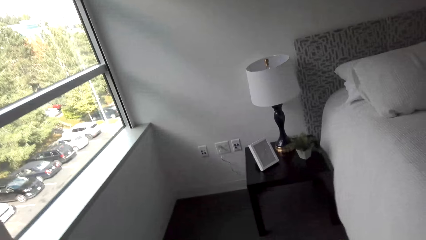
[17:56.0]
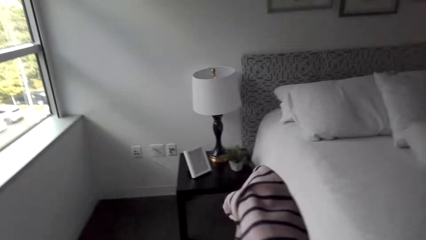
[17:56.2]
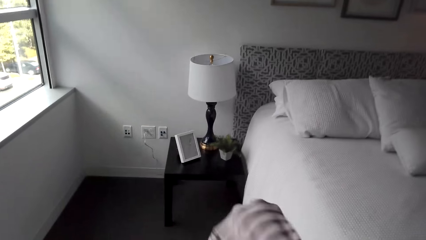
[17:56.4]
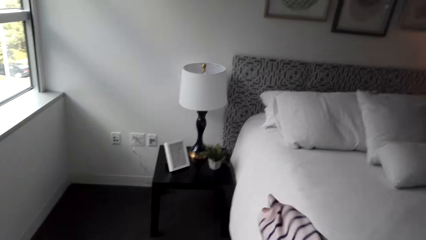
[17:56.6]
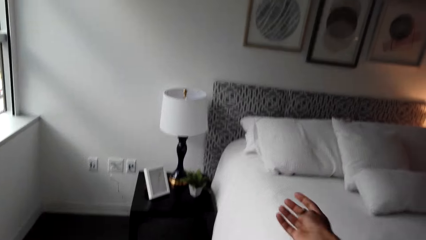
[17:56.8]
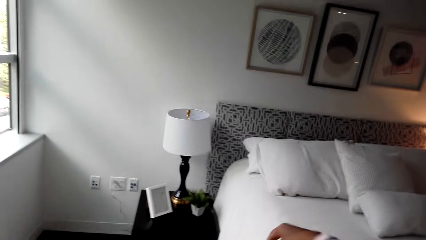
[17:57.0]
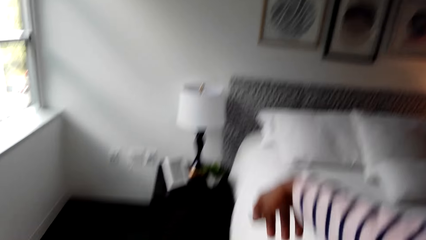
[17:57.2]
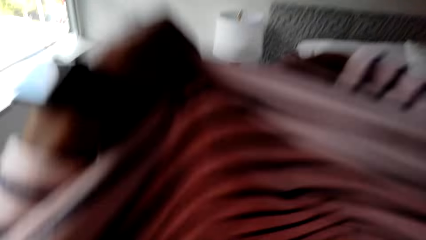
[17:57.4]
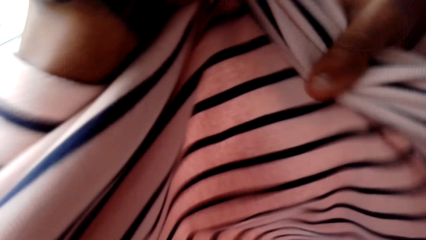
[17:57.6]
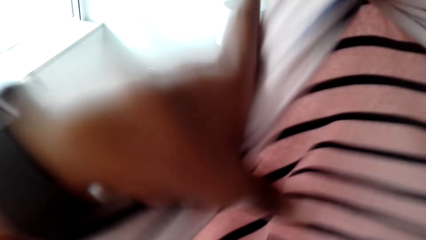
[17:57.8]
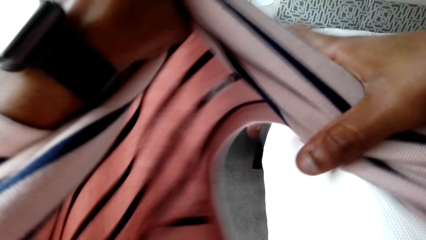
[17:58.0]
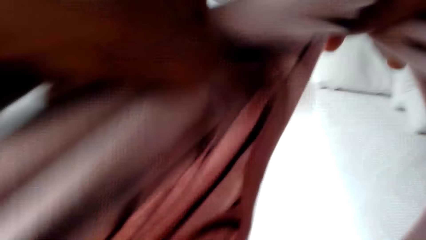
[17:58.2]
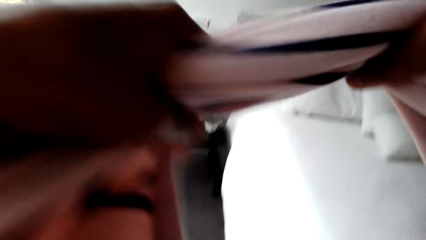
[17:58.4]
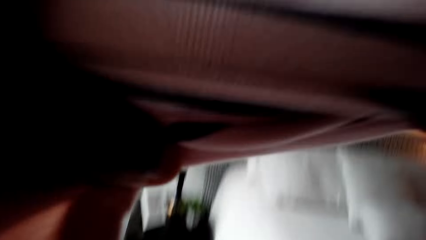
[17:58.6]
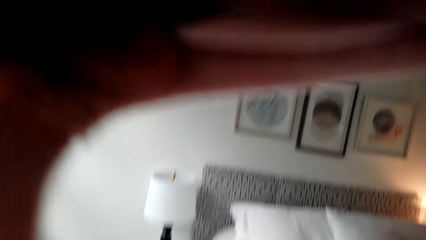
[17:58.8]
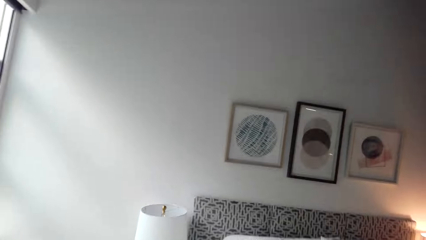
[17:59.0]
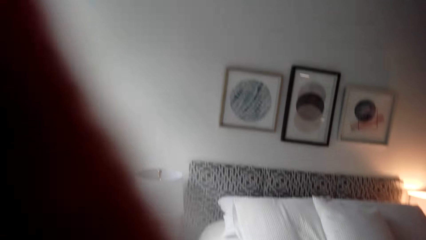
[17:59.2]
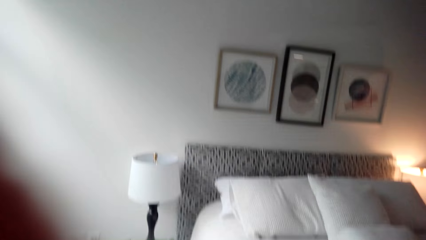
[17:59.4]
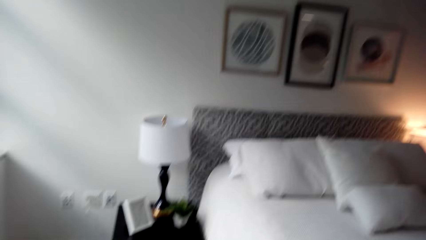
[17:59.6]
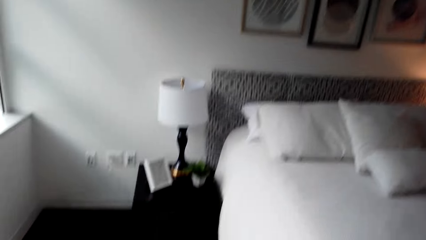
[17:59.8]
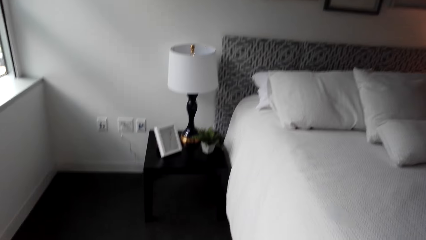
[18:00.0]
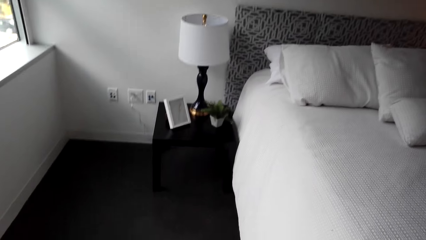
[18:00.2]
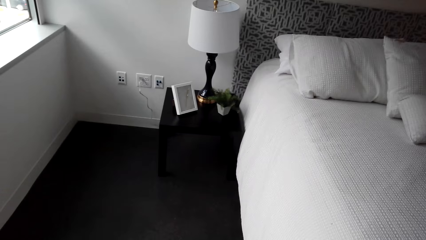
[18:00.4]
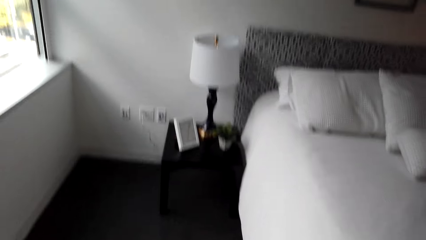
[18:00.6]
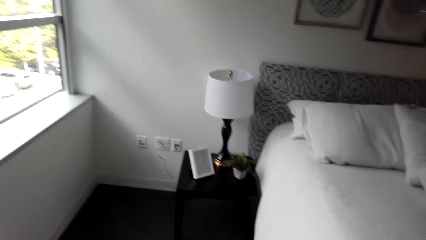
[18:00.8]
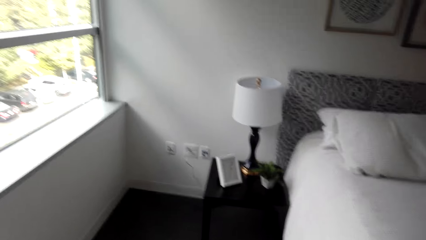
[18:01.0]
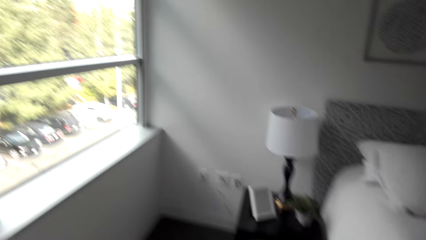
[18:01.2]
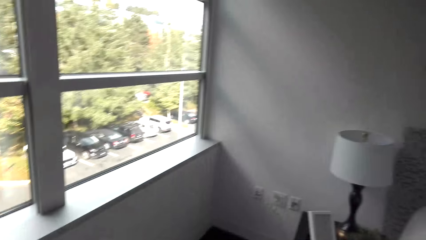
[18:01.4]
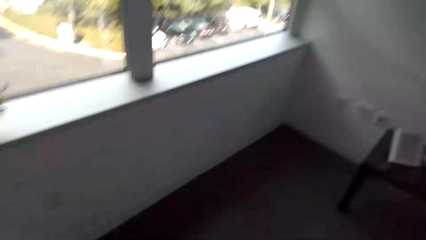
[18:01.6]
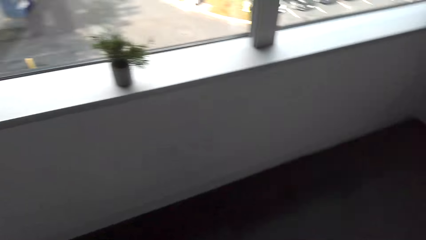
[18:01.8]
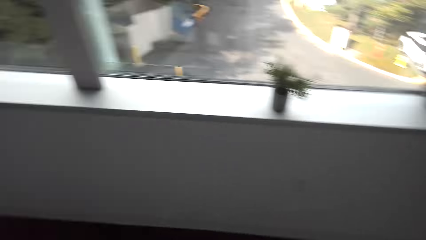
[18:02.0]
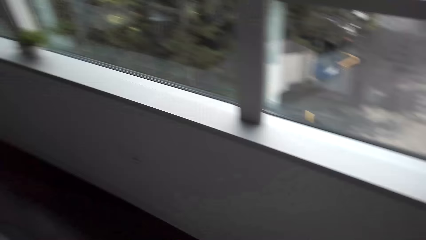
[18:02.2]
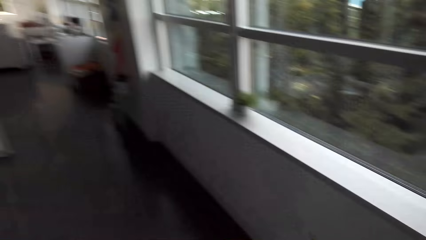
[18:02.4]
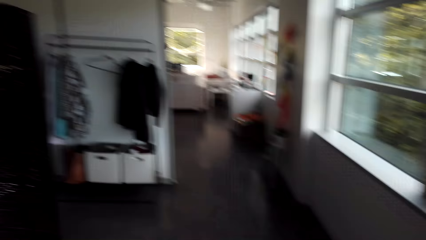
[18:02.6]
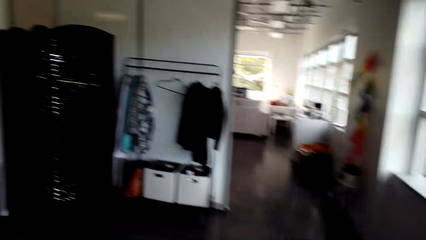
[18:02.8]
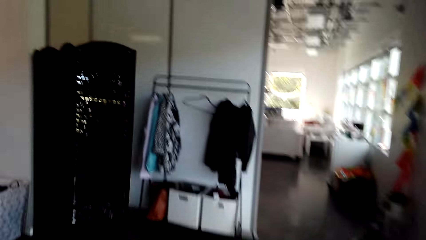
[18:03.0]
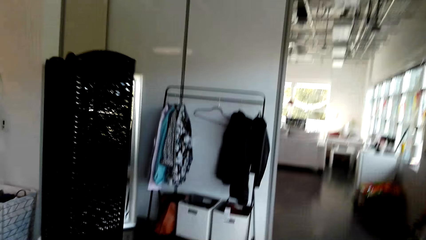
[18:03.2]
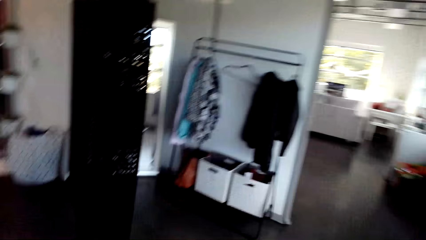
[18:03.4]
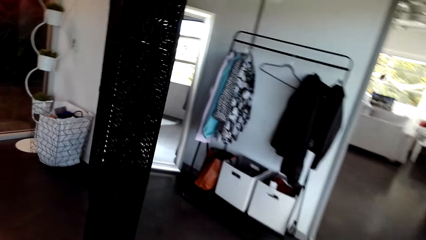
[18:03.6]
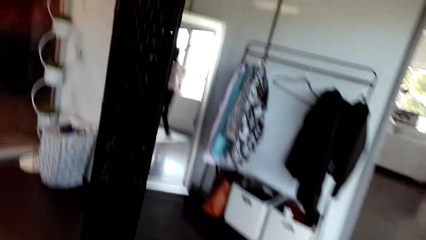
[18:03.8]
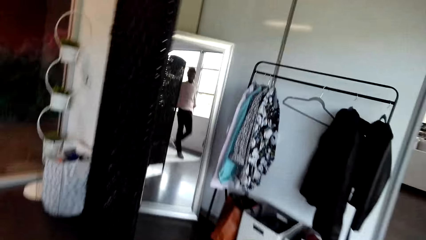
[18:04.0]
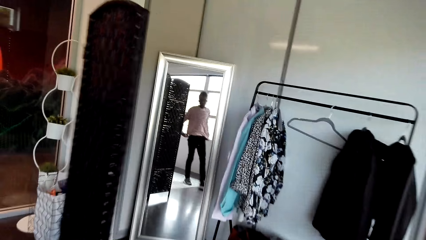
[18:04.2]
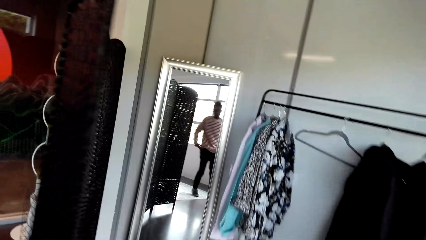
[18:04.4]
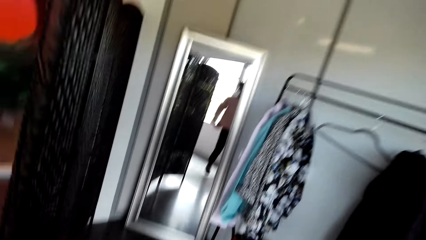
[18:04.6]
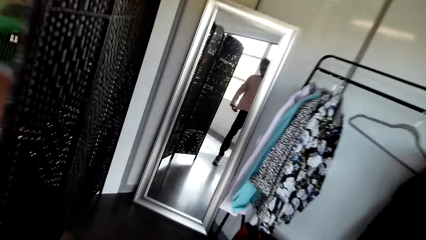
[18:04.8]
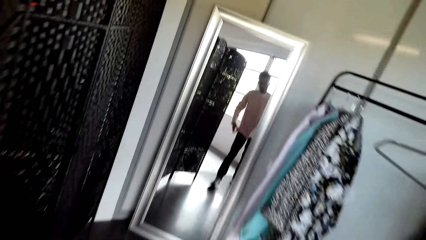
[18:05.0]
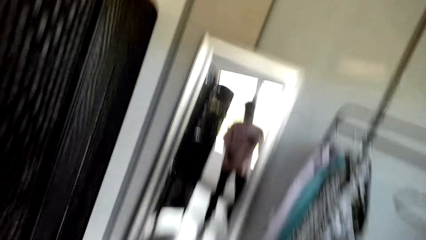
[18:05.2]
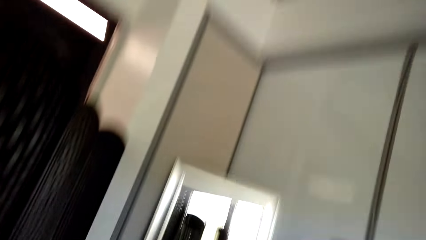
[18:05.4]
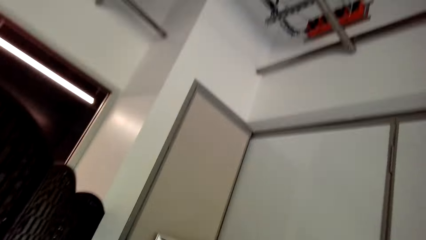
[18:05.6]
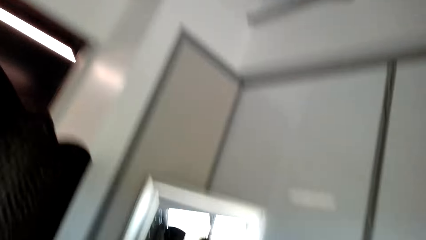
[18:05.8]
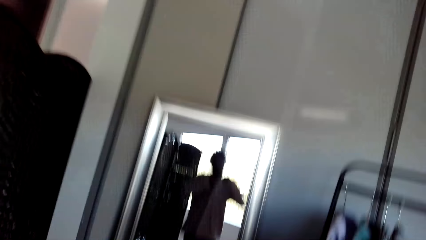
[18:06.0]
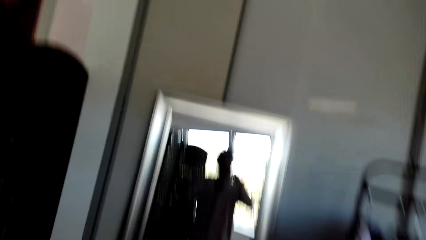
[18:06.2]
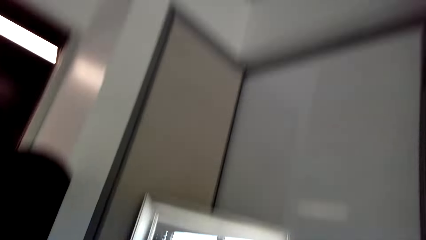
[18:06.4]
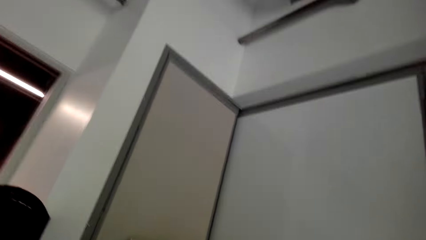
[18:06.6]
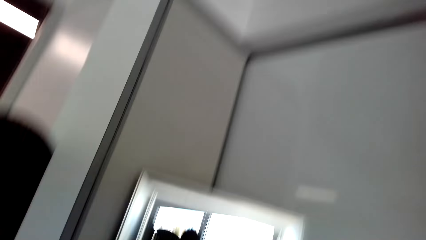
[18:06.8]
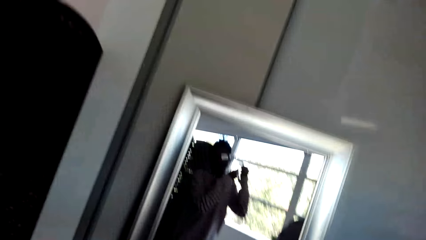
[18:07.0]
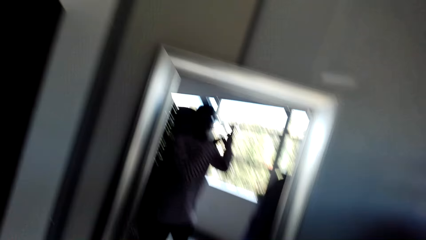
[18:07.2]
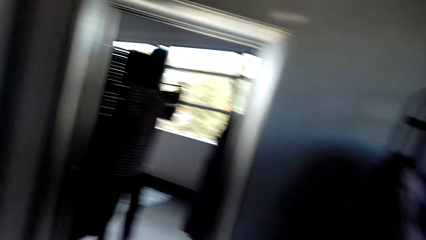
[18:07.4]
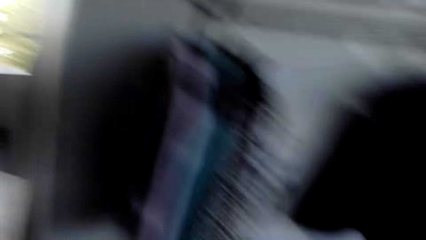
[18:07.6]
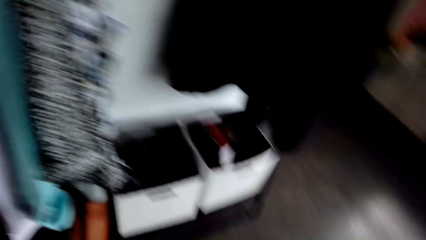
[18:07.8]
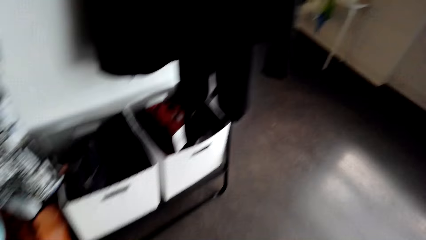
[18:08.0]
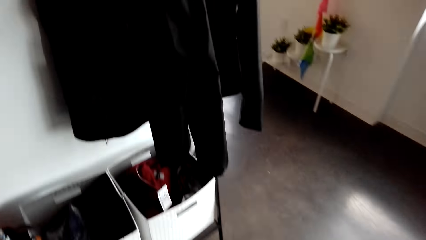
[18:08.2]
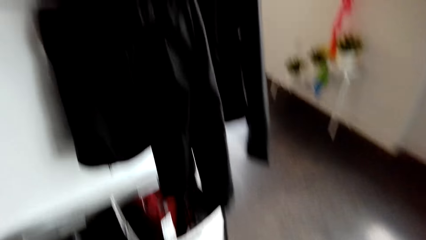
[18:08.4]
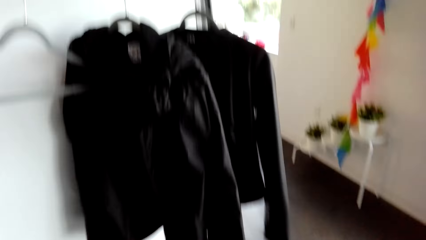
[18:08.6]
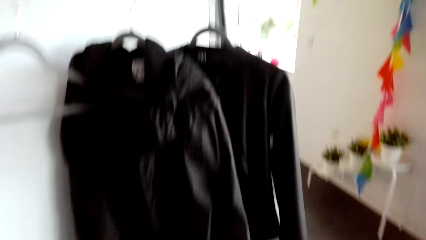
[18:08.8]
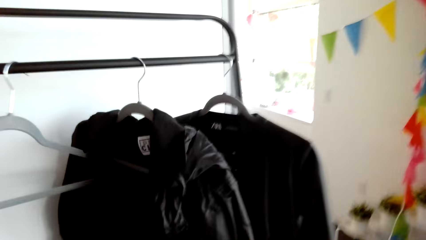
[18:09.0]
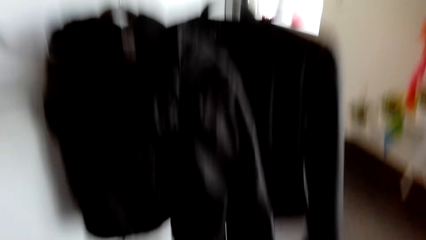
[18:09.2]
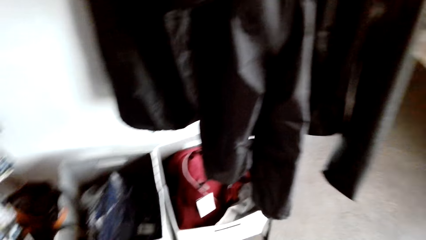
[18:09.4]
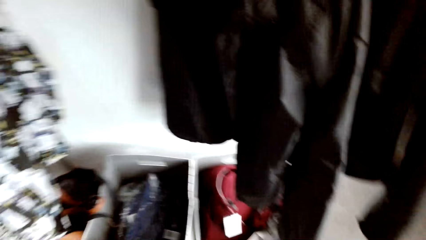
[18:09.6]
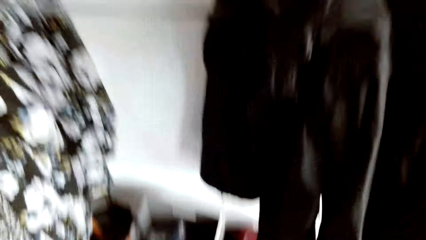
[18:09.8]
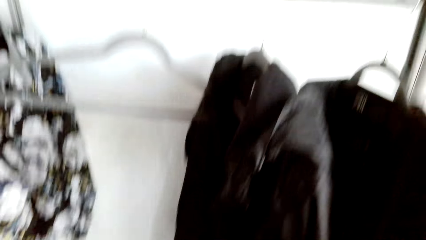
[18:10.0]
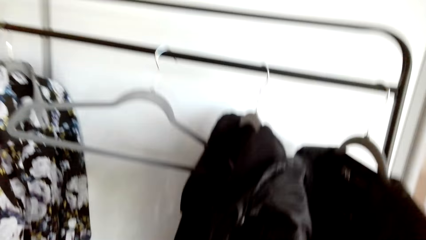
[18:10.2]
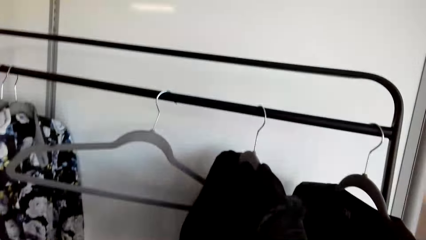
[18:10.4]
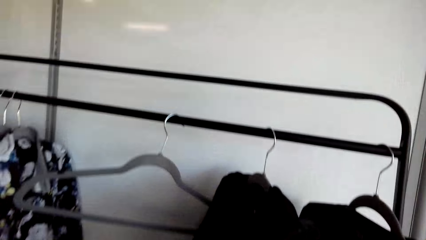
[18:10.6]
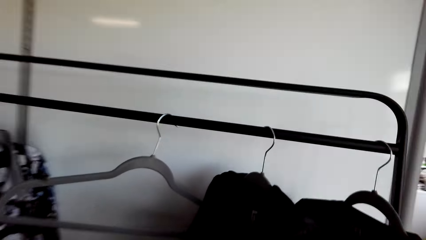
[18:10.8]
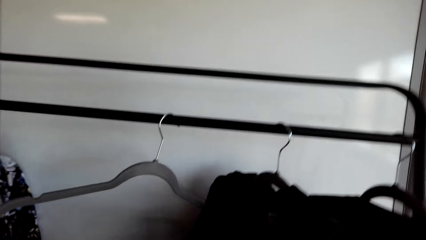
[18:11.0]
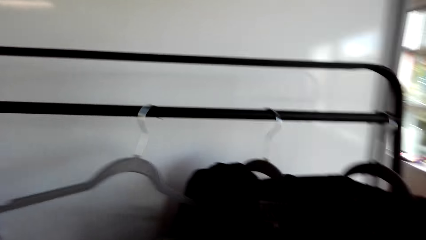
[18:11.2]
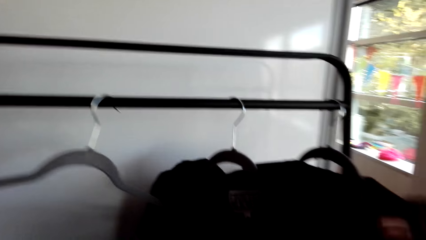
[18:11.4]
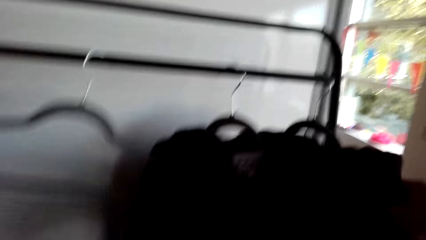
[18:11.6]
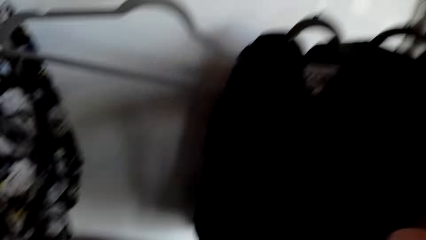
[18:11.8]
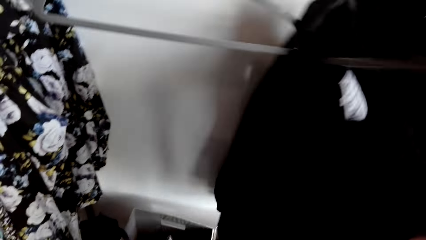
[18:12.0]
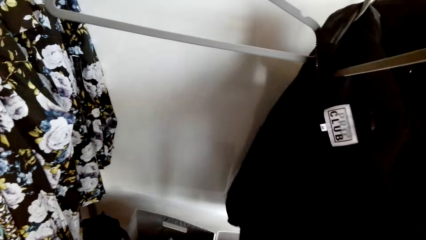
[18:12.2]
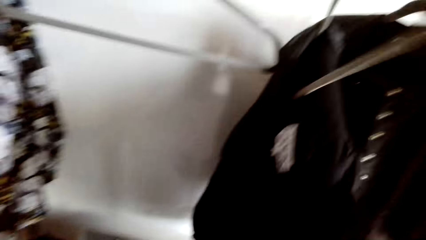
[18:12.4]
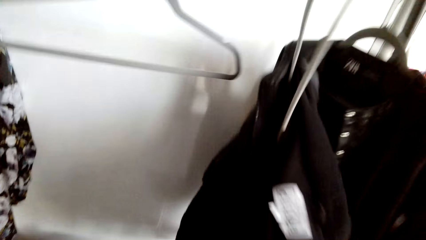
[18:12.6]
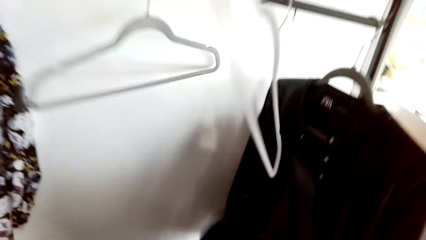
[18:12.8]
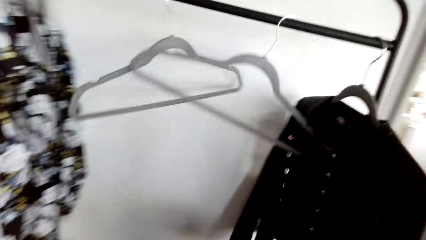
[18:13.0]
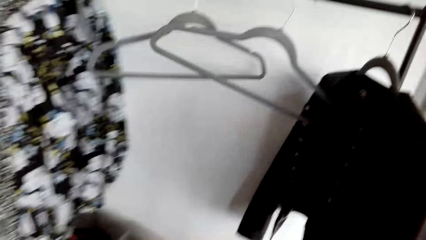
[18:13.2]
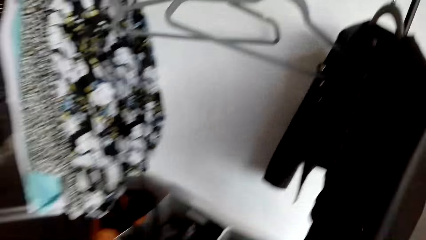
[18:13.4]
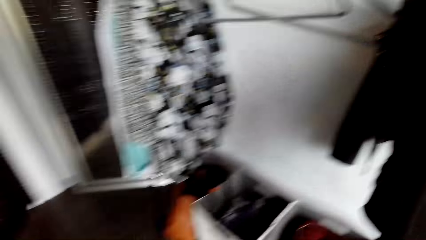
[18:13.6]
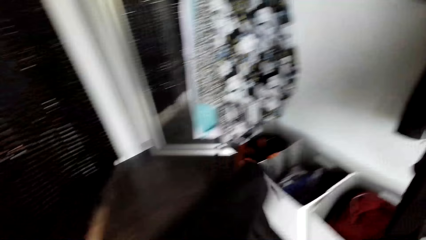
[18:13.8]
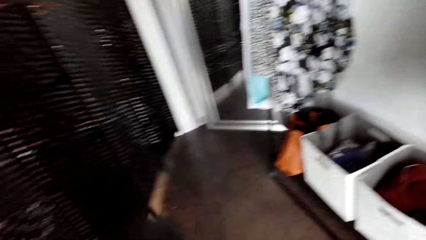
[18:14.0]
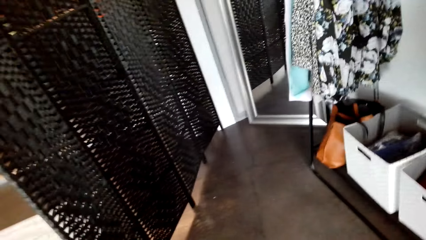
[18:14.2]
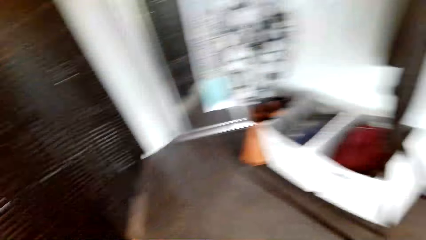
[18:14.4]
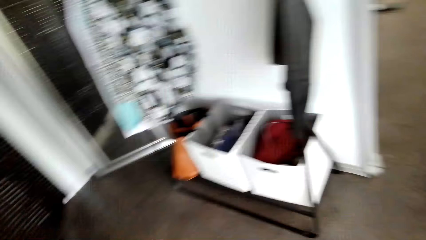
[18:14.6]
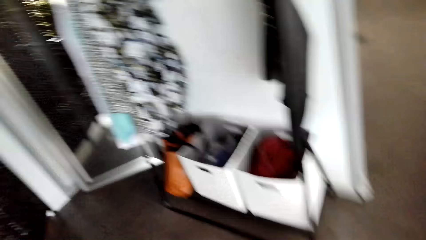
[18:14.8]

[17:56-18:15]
The camera wearer puts on the shirt. They look around. They walk around. They look at the mirror. They make the cloth. They look around. They pick a jacket from the closet.
